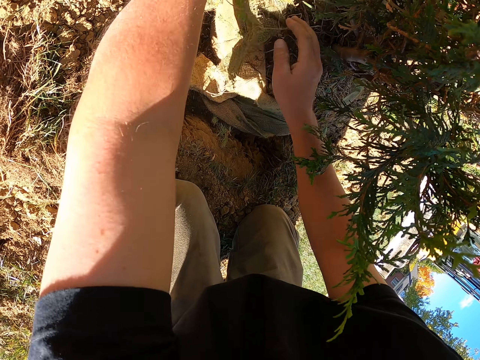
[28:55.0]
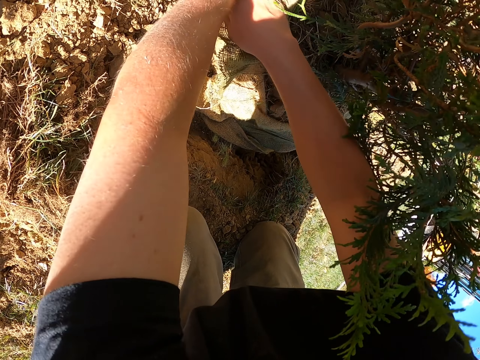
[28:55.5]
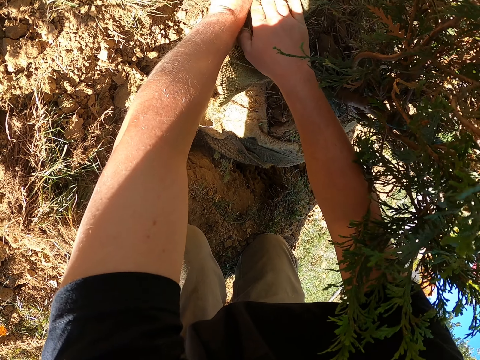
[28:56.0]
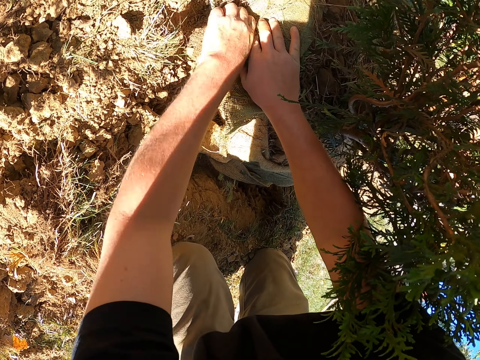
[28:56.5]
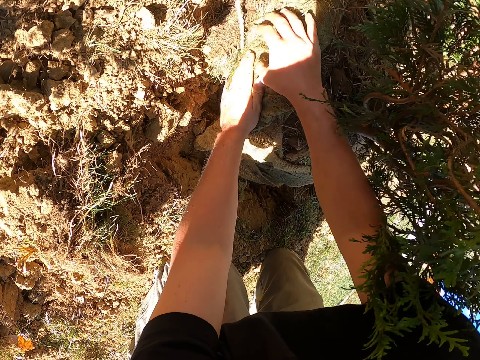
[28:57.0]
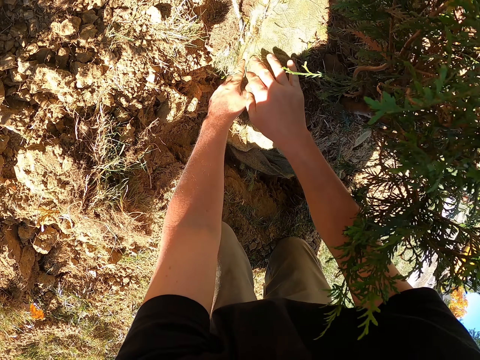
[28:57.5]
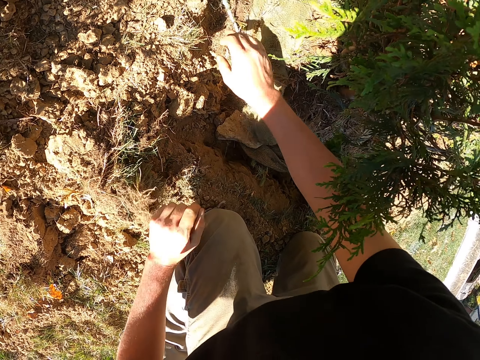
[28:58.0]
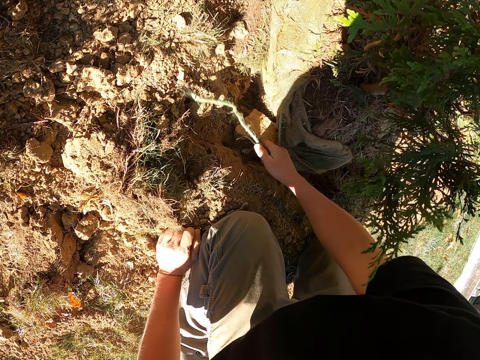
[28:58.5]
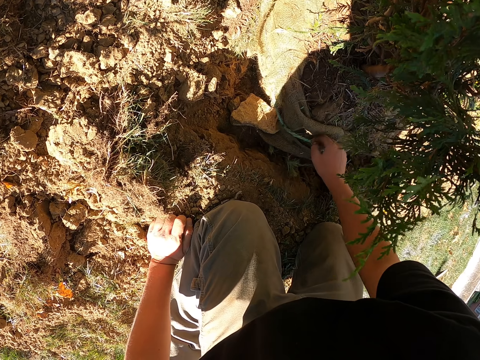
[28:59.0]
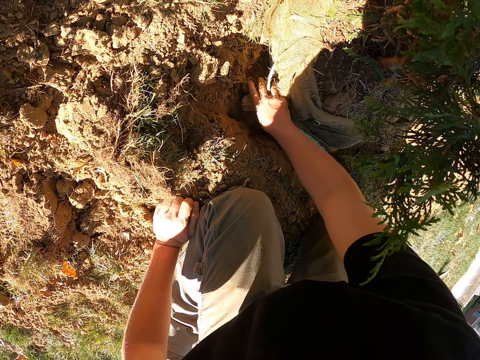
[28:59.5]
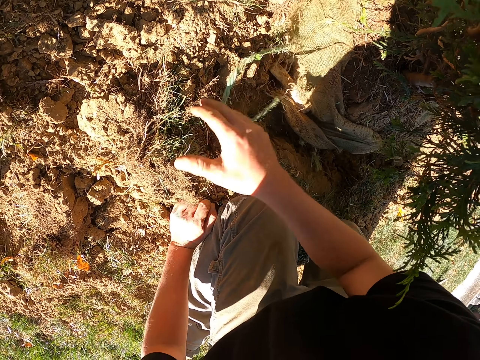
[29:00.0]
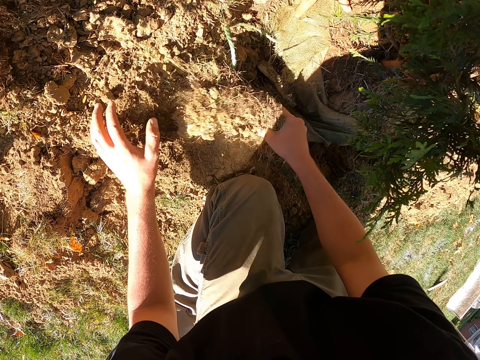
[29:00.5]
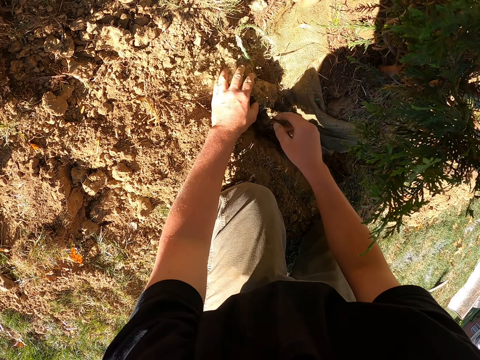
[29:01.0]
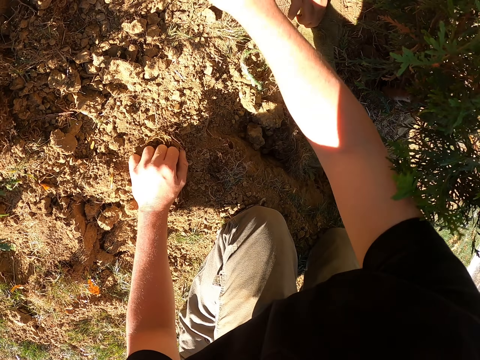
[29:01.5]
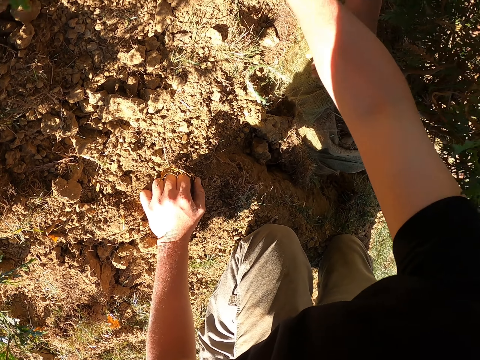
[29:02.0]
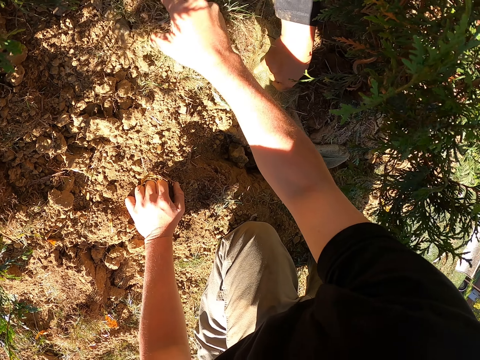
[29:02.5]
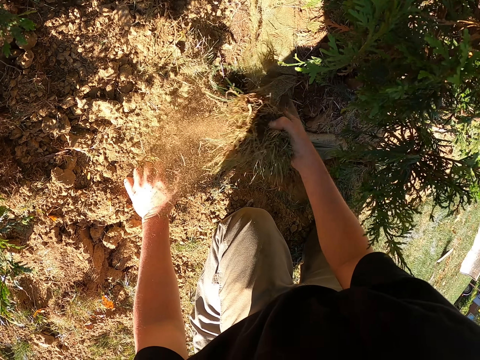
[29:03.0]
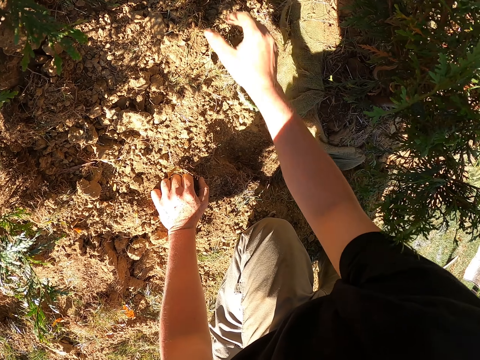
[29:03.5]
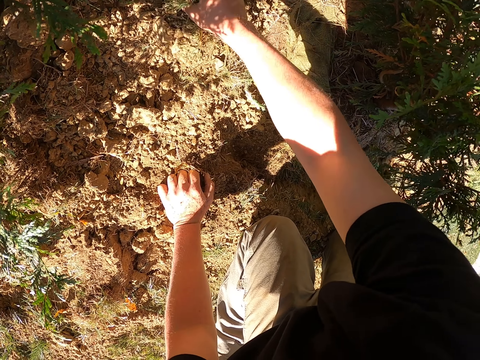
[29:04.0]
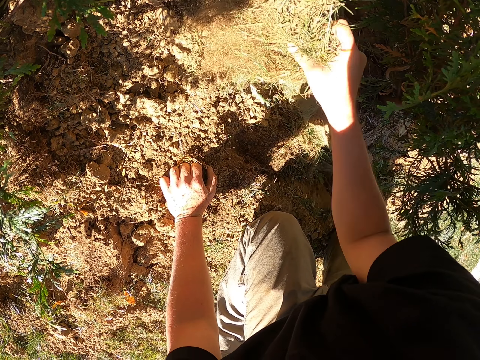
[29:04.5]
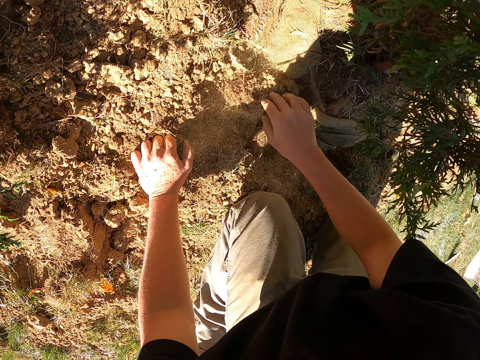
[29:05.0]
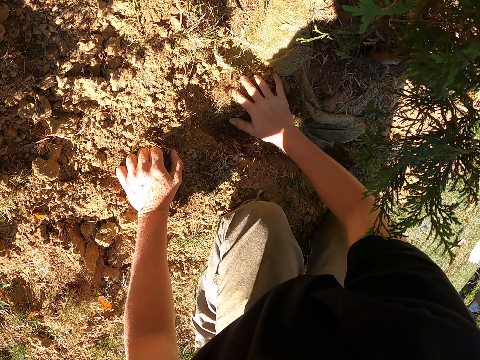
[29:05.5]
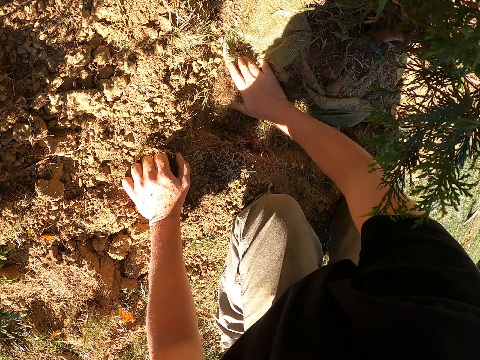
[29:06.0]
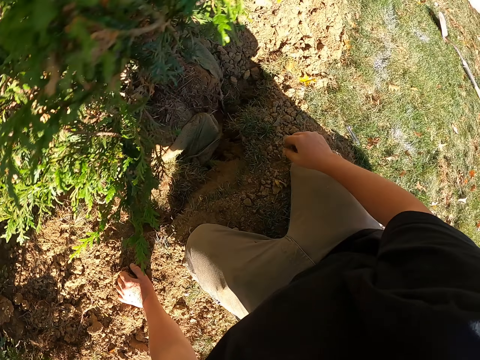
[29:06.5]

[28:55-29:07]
The camera wearer fills the hole with the soil. They are collecting the sand and putting it near the tree.

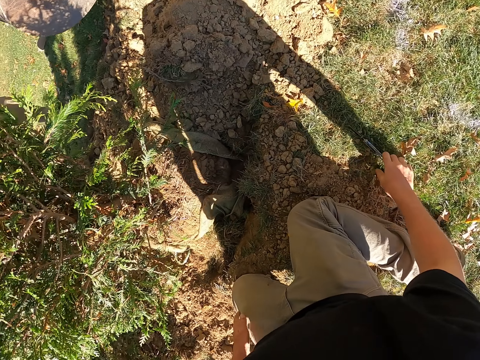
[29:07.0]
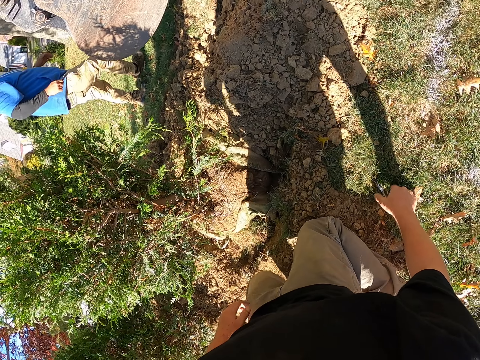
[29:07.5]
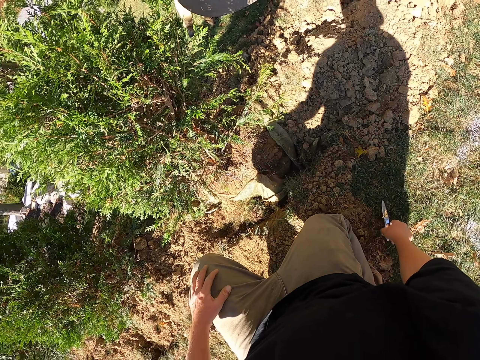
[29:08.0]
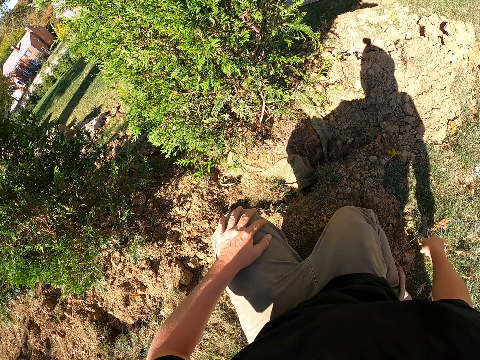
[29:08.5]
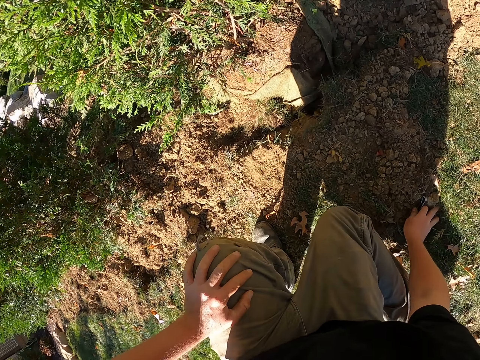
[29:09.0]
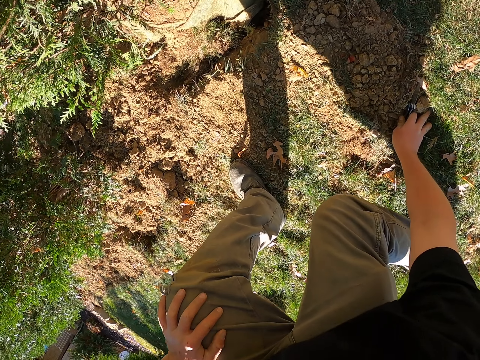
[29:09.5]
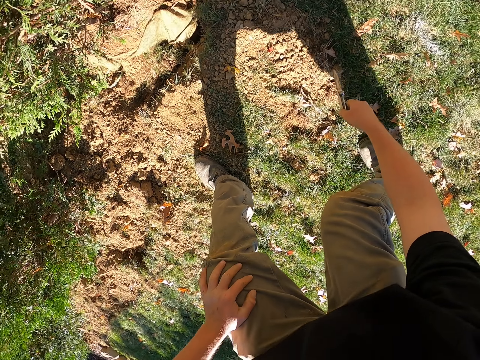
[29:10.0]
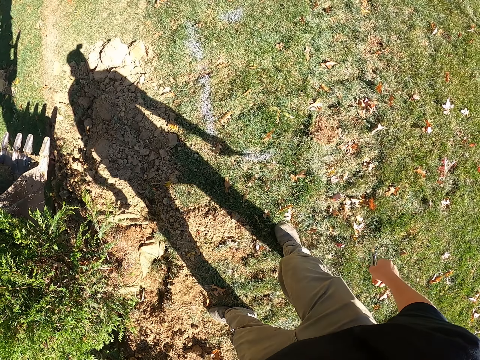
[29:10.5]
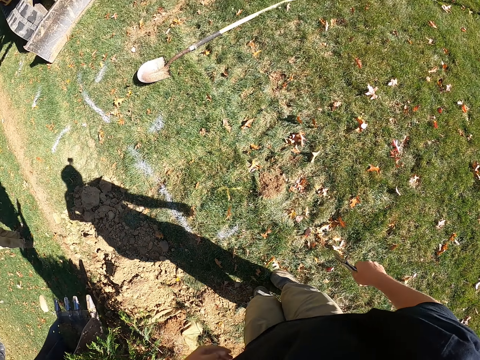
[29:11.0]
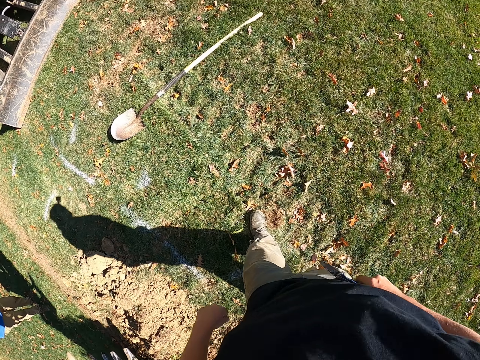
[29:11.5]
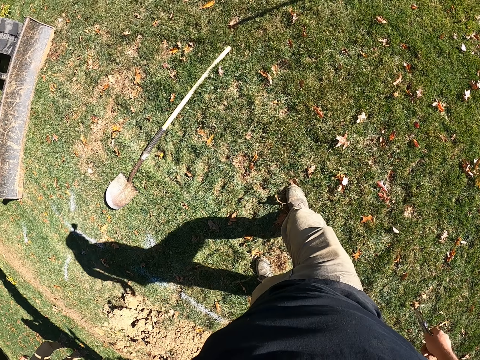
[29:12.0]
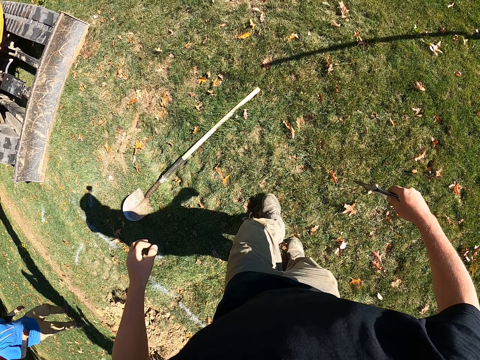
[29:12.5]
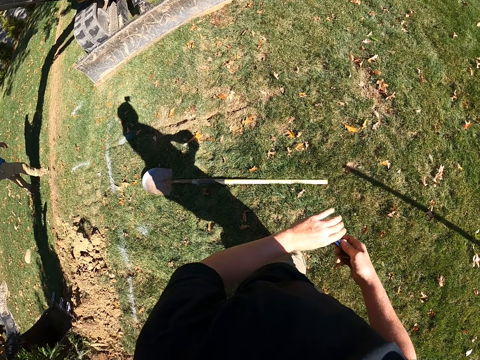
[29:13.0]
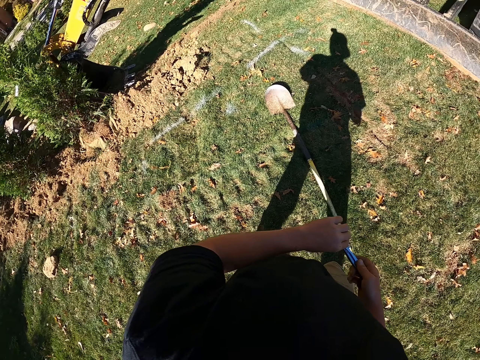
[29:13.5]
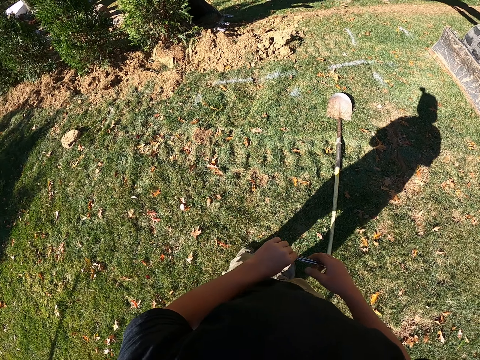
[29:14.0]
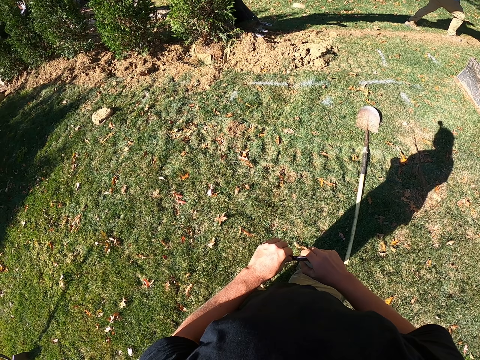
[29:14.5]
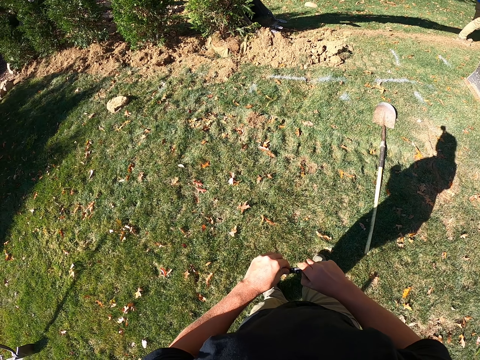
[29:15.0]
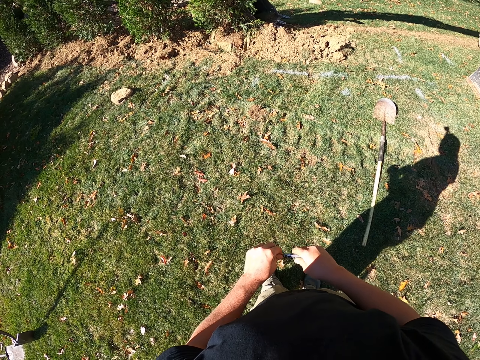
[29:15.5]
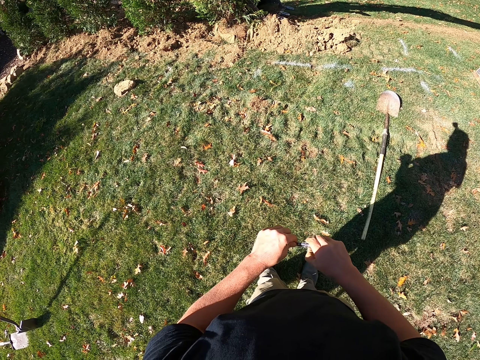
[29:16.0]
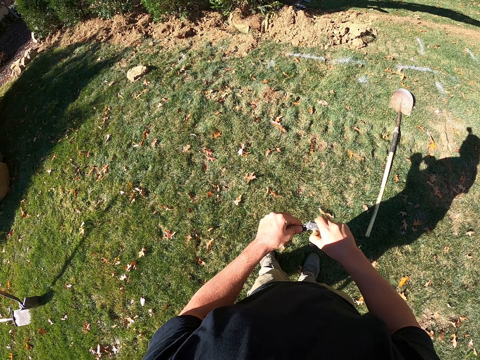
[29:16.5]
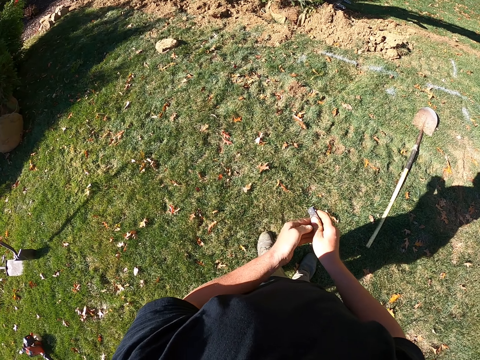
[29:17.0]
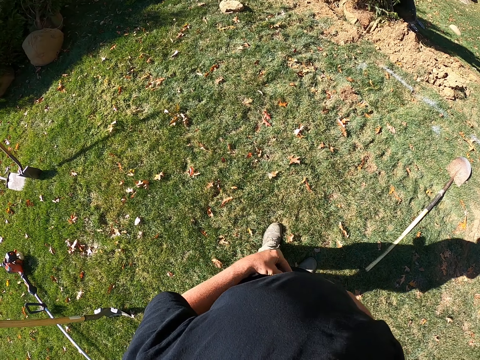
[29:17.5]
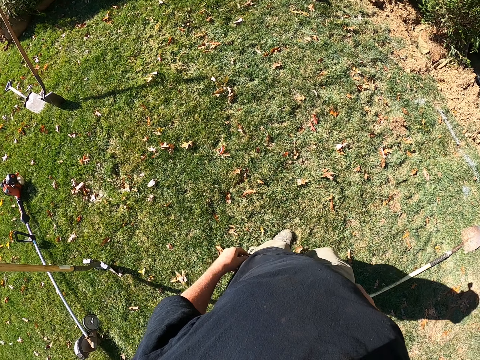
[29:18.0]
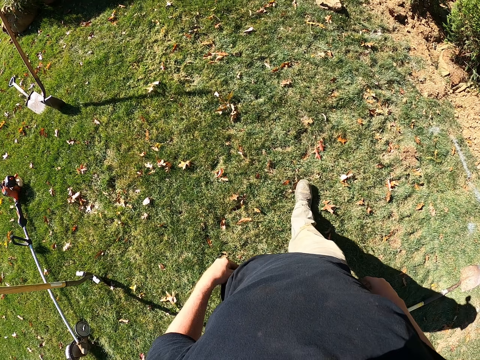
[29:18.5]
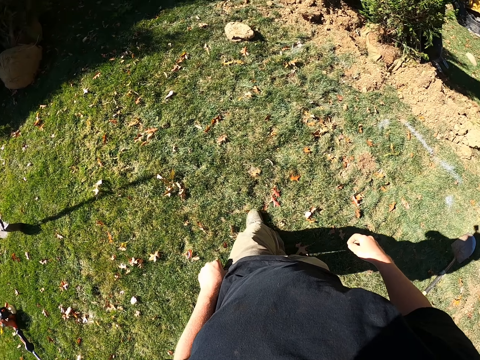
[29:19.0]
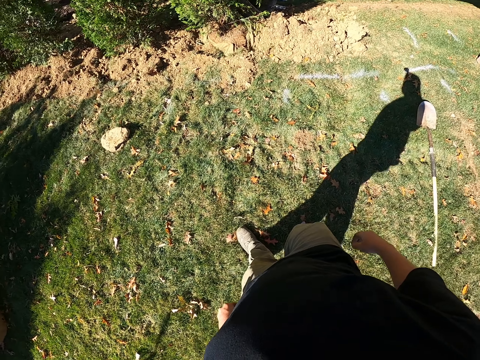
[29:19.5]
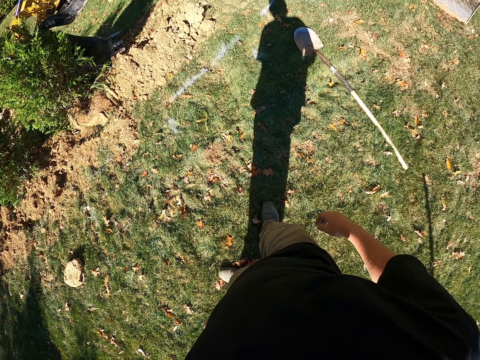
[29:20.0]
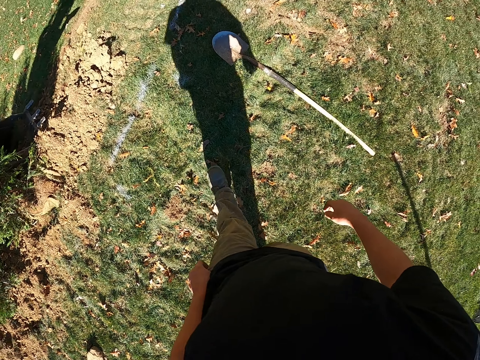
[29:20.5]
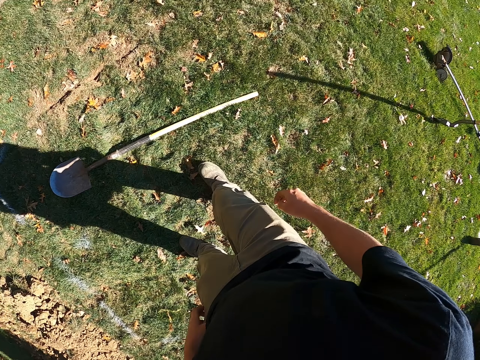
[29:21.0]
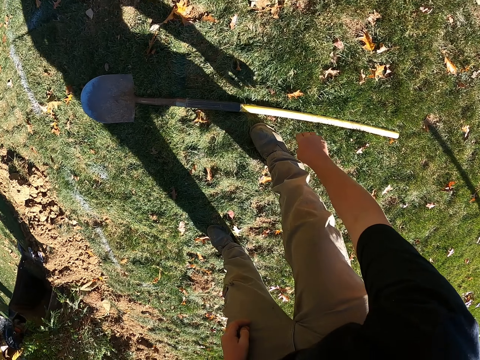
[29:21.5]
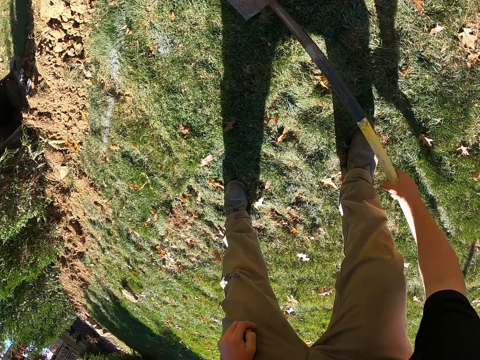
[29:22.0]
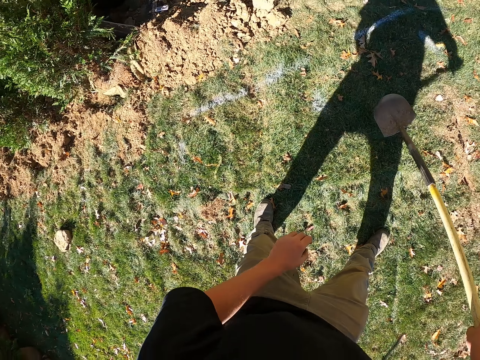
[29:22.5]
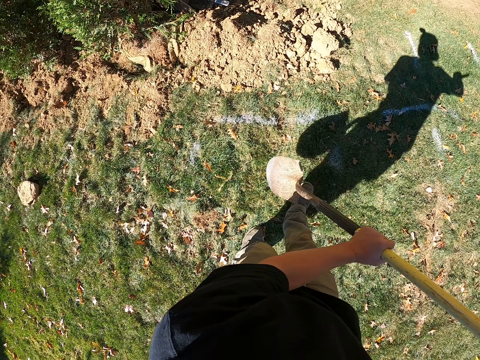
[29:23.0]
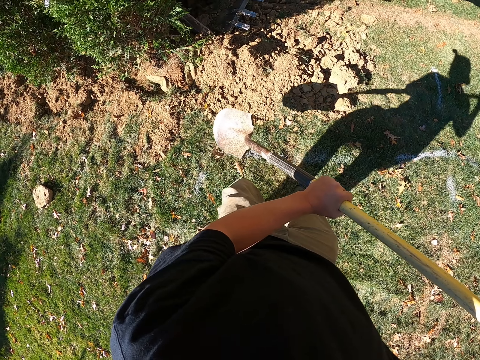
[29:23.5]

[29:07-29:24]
The camera wearer takes the knife. They stand up and walk in the field. They fold the knife and put the knife tool in the pocket. They walk in the field, turn around and take the spade or shovel.
